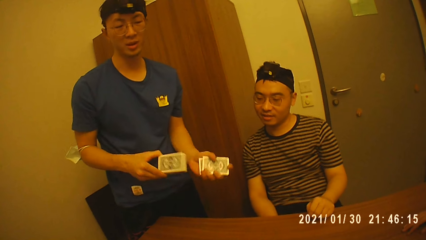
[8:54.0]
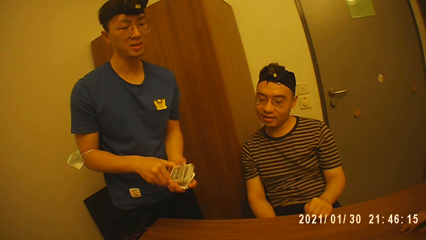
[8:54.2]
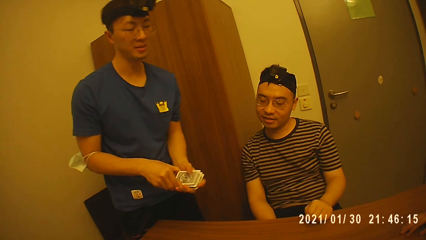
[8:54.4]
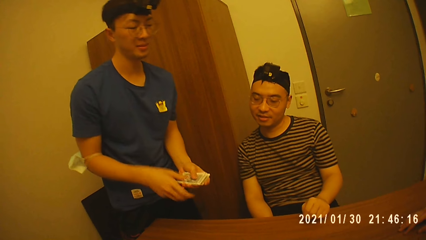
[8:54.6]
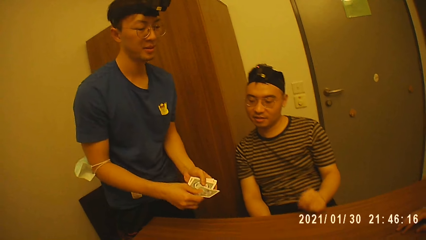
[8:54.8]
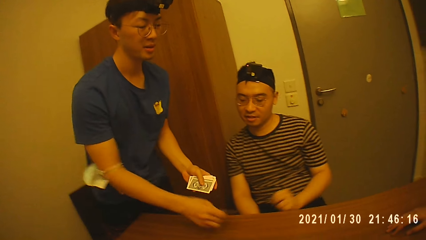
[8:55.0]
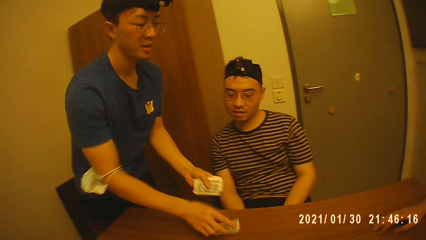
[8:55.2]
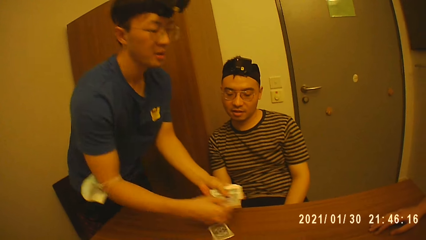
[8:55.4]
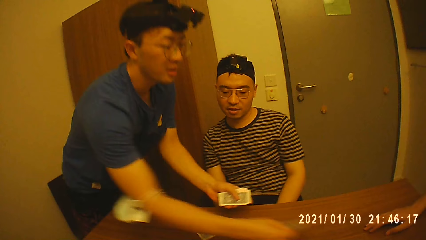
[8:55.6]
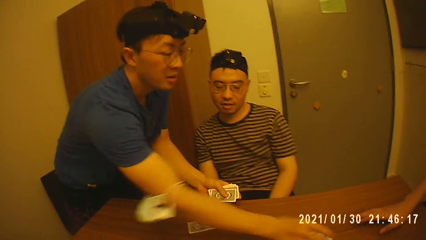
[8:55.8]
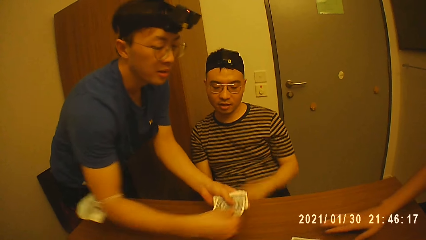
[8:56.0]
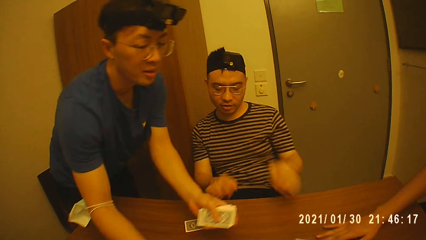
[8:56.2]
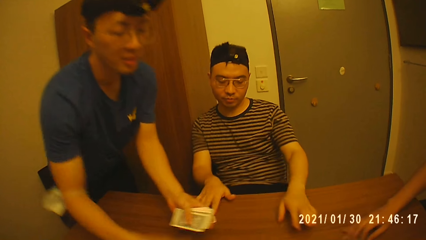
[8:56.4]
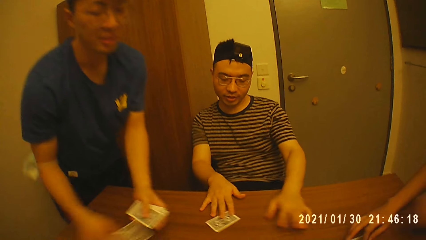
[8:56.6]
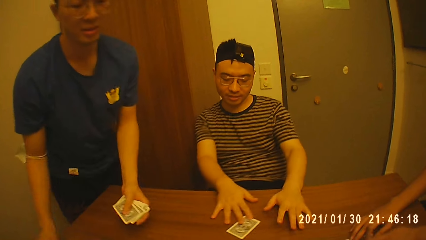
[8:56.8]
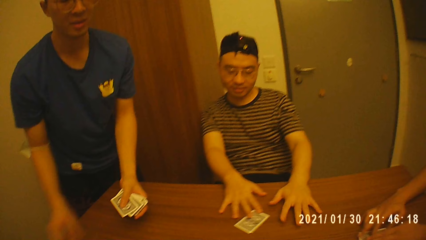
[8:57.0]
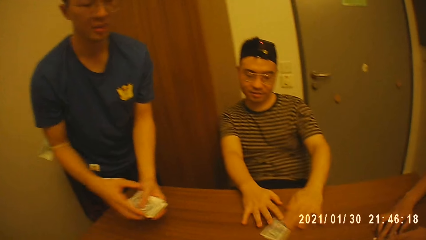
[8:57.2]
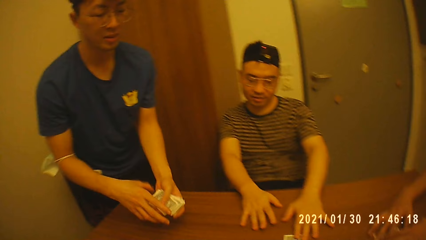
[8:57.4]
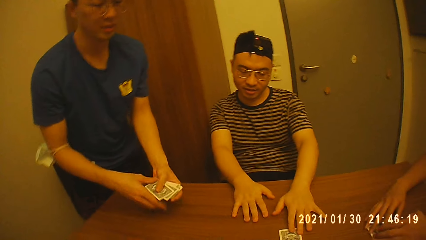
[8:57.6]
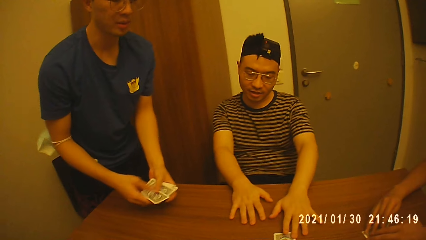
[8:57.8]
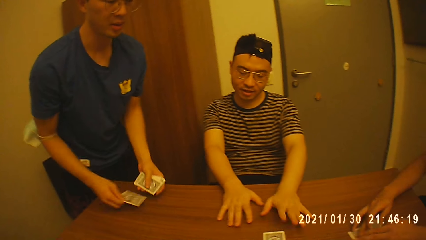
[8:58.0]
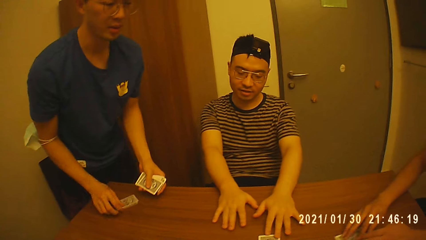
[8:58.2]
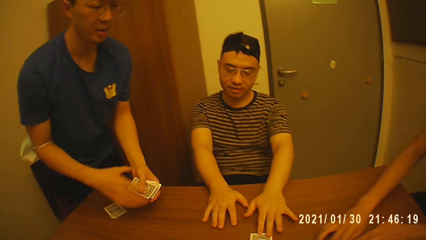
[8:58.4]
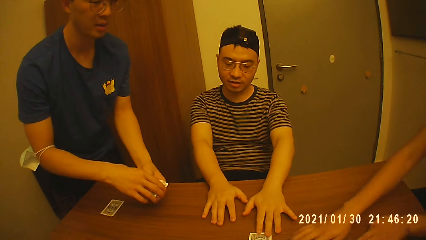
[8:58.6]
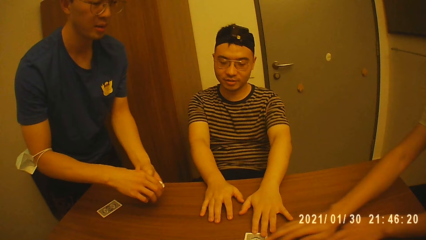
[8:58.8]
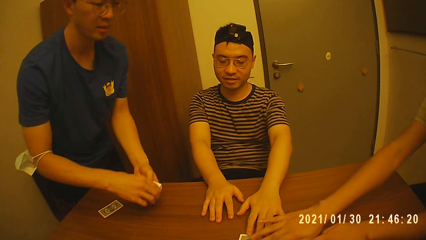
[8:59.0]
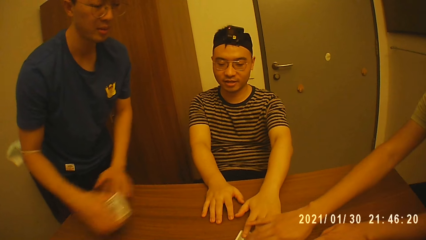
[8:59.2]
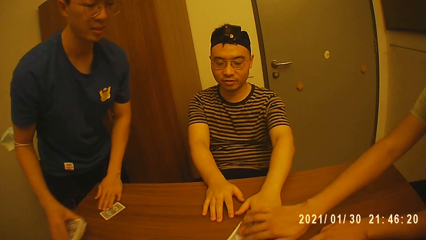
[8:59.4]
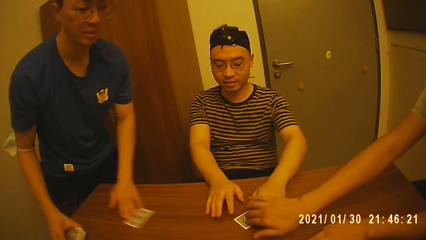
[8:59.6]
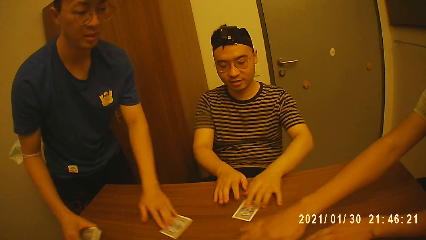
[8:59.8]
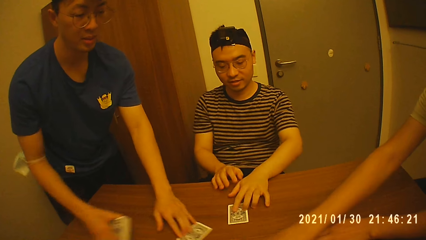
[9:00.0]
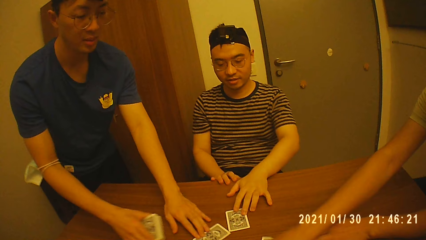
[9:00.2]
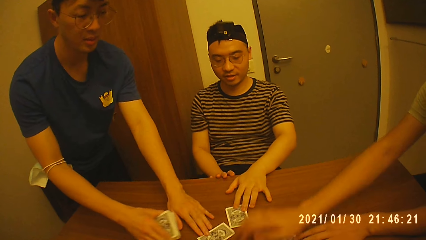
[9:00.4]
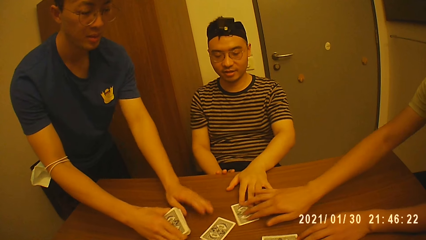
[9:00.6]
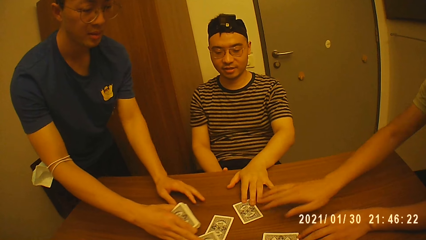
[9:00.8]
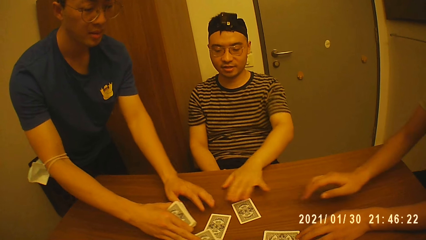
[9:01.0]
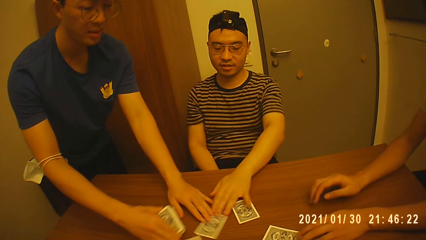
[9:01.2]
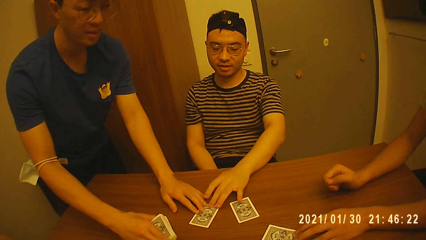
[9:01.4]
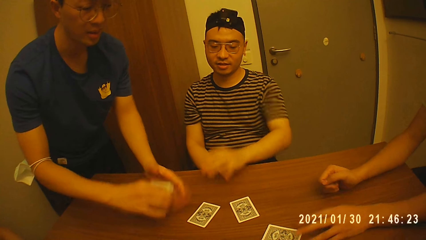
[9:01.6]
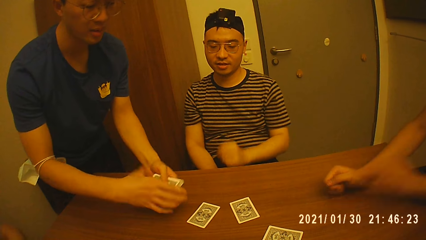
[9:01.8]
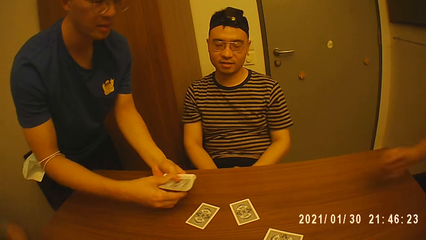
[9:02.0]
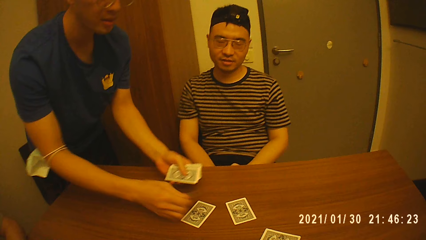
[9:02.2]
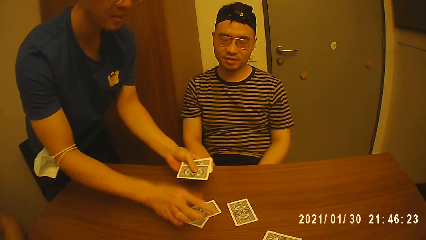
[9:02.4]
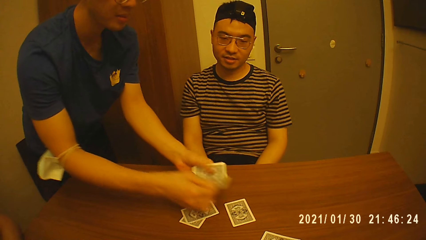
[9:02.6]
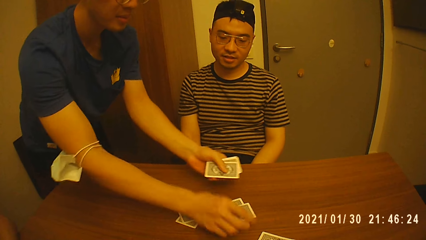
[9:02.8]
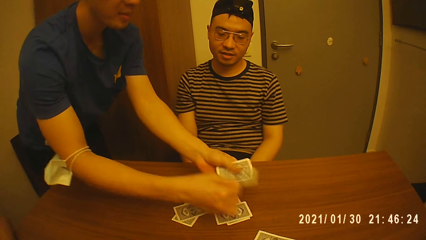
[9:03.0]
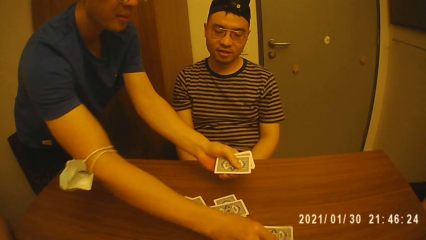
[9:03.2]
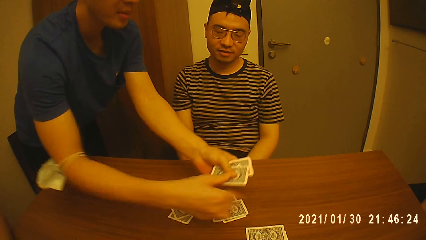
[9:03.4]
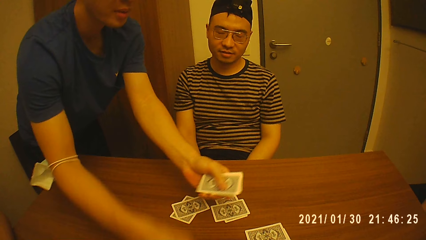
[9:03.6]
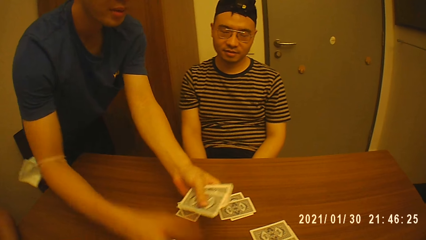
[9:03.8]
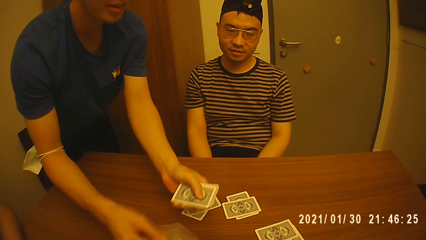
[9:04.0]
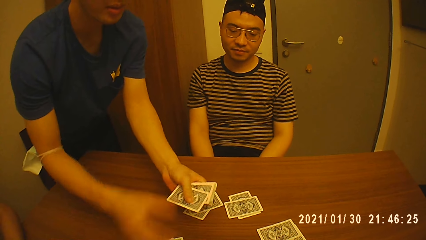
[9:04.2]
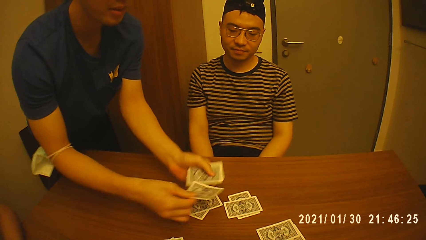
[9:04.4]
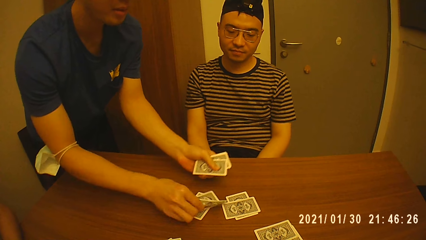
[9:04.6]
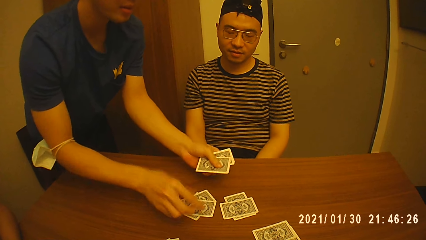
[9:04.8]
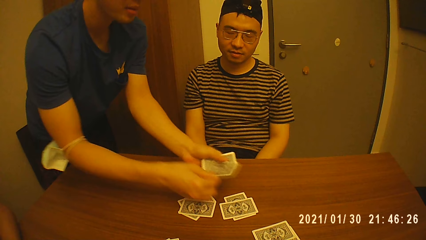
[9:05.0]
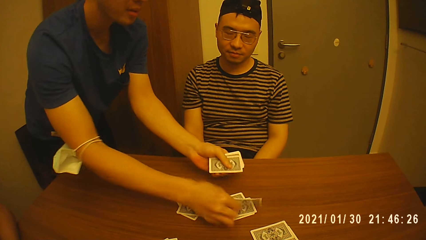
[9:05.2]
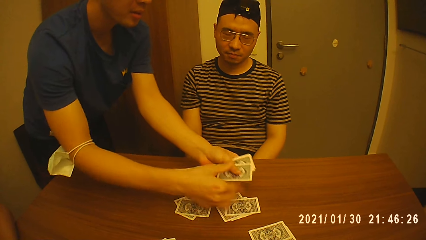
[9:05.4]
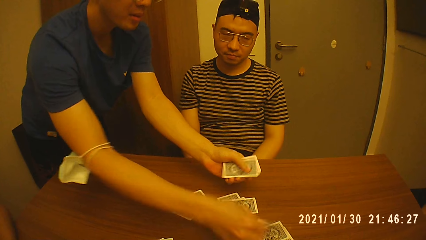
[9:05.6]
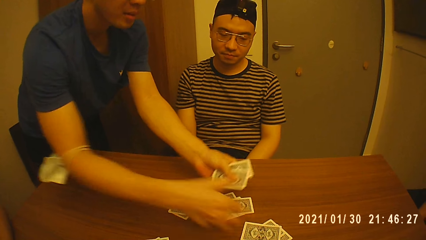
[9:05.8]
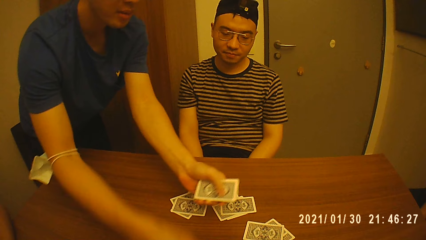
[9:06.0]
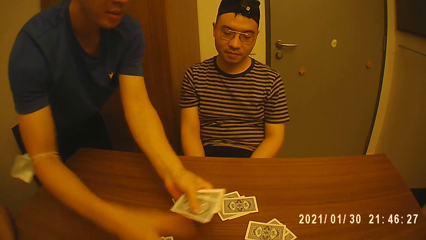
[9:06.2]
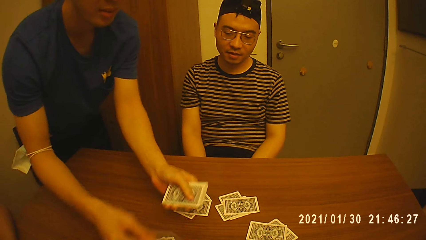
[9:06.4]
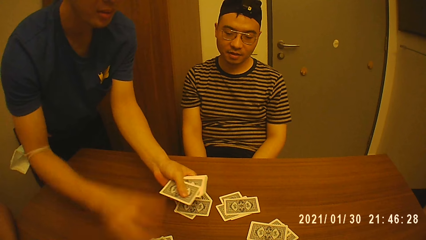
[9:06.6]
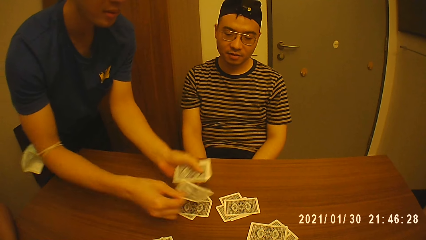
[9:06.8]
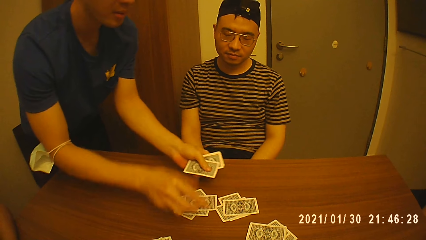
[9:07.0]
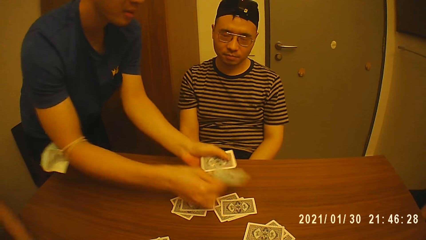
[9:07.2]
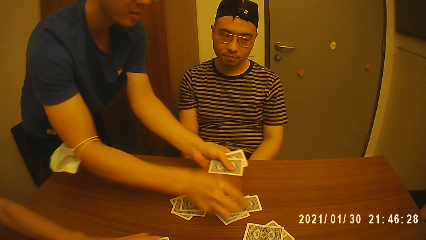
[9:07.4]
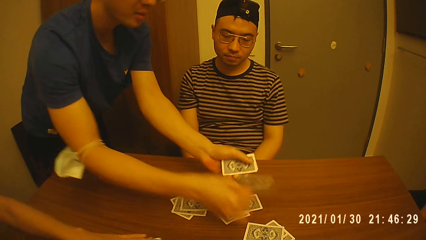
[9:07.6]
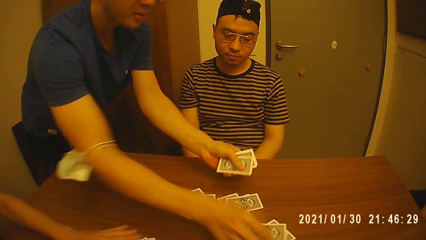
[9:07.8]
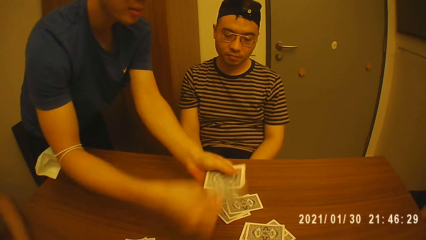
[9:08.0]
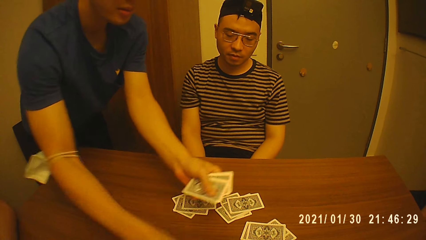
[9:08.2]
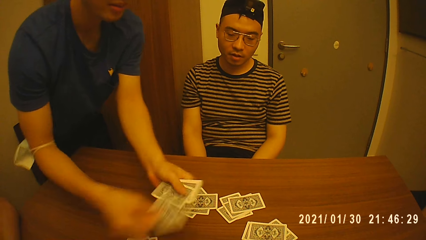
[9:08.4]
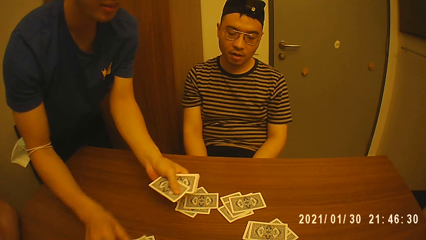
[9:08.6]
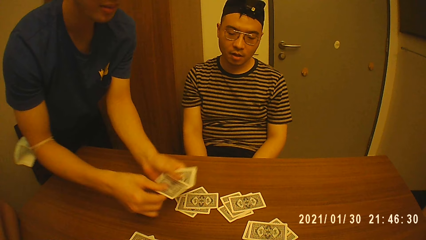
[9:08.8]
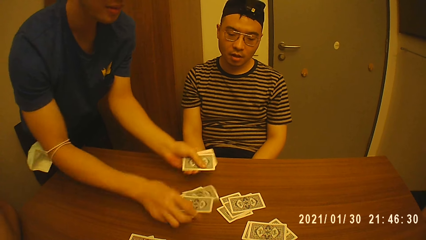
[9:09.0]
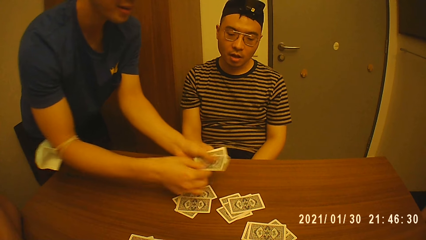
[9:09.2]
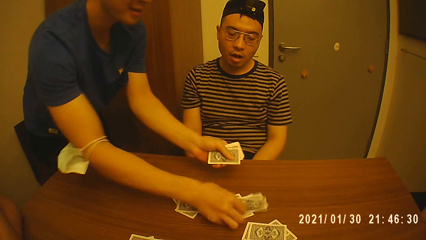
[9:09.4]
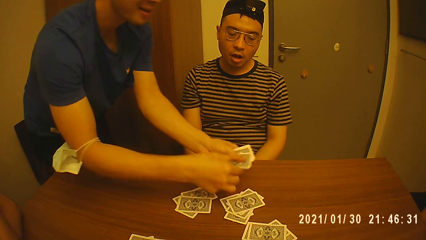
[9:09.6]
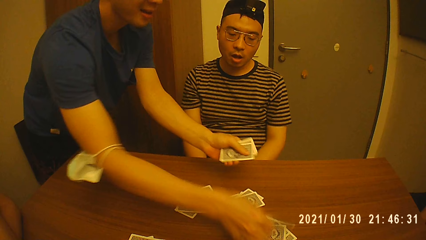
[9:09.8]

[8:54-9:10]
A man holds the cards with his left hand. The man takes a card from the cards in his left hand with his right hand and drops the card in his right hand on the table repeatedly. He shares the cards on the table. Another man moves a card on the table with his right hand. A third man collects his cards. The first man takes the cards from his left hand with his right hand. A fourth man collects the cards on the table. The first man moves the card on the table with his left hand. The fourth man moves a card on the table with his right hand. The second man moves the card on the table with his left hand. The second man moves a card on the table with his left hand. The first man takes the cards from his right hand with his left hand. The first man takes a card from the cards in his left hand with his right hand and drops the card in his right hand on the table. He groups the cards on the table. The first man takes a card from the cards in his left hand with his right hand and drops the card in his right hand on the table repeatedly.
